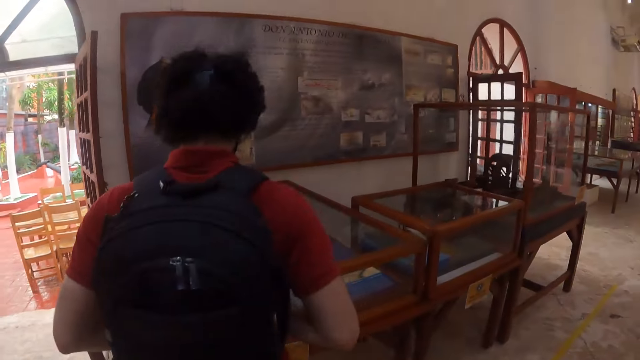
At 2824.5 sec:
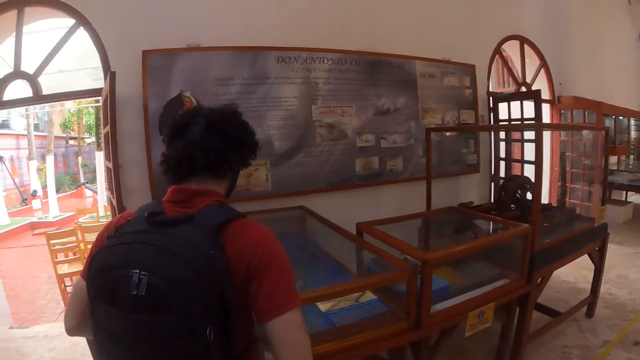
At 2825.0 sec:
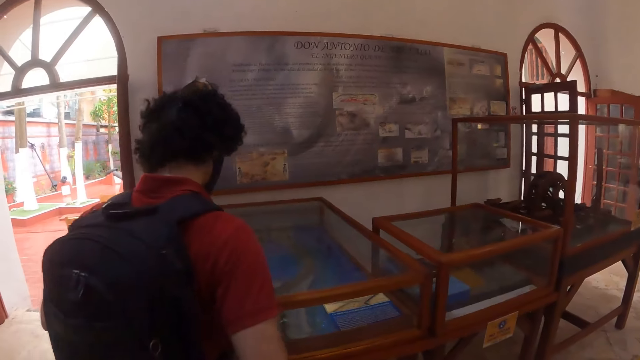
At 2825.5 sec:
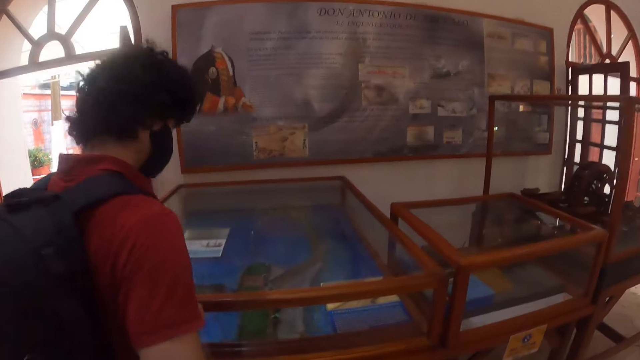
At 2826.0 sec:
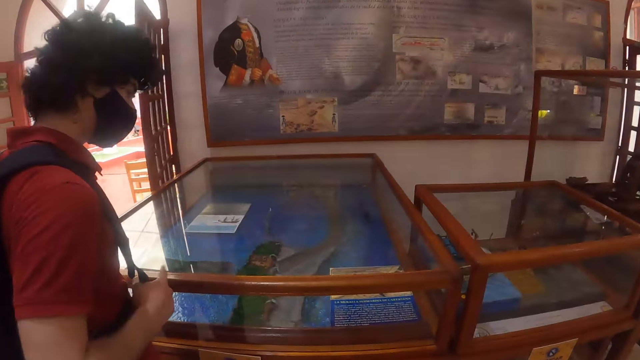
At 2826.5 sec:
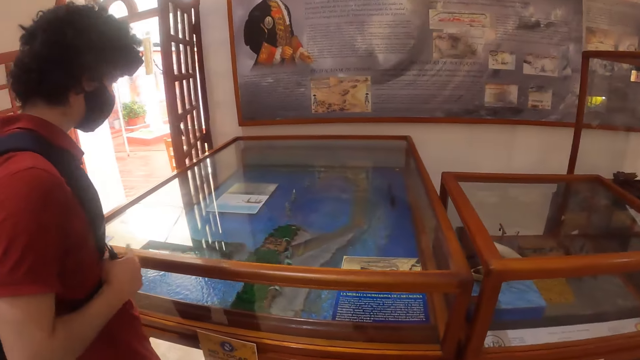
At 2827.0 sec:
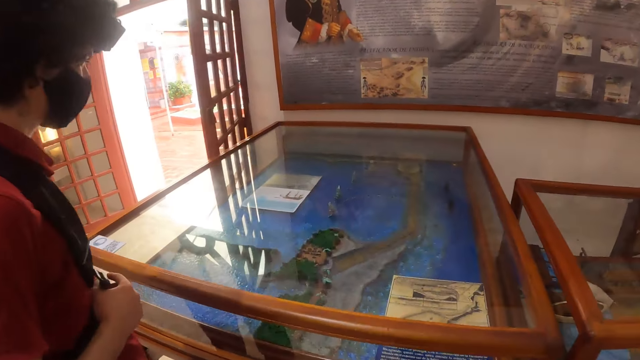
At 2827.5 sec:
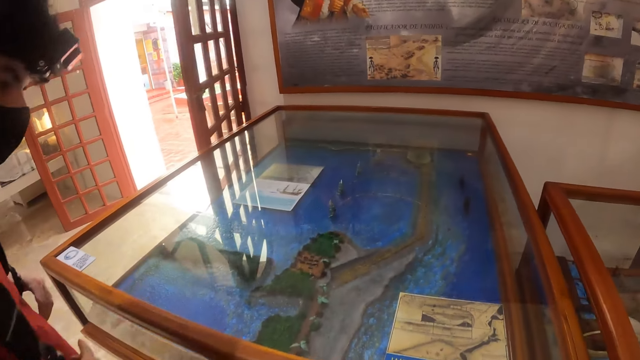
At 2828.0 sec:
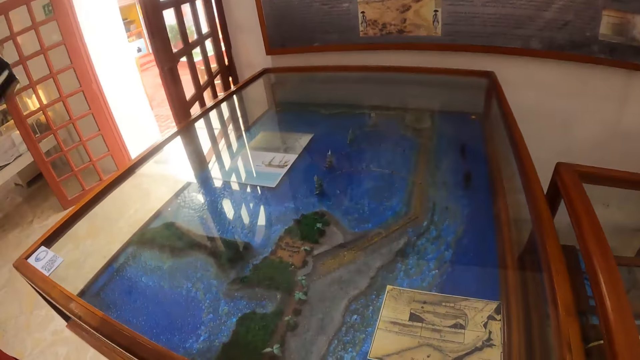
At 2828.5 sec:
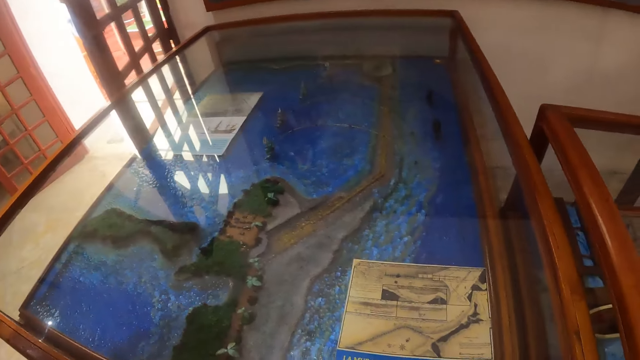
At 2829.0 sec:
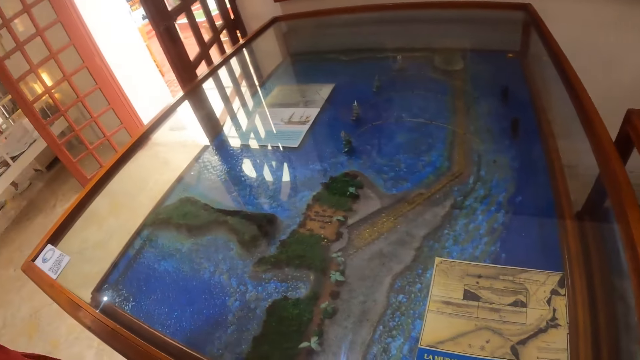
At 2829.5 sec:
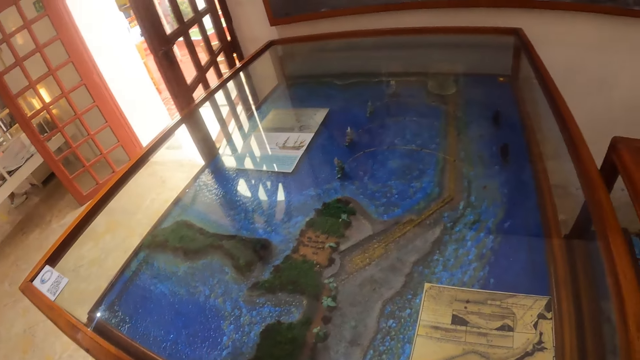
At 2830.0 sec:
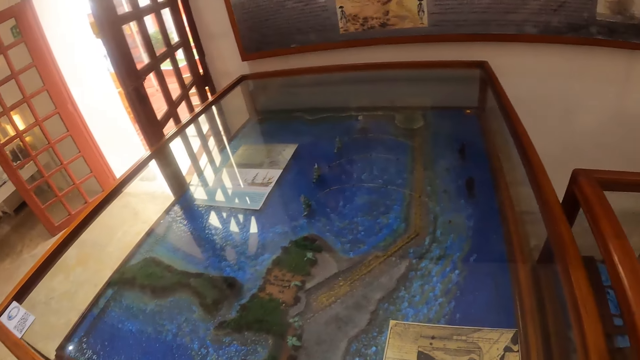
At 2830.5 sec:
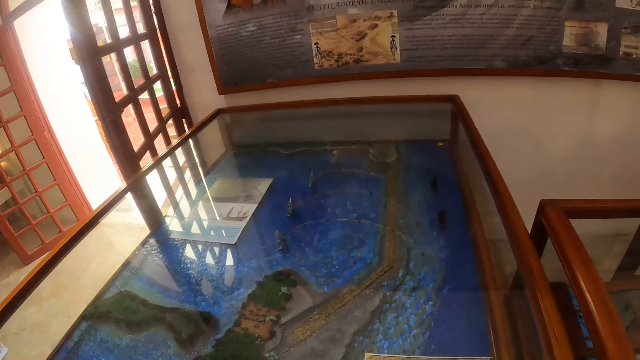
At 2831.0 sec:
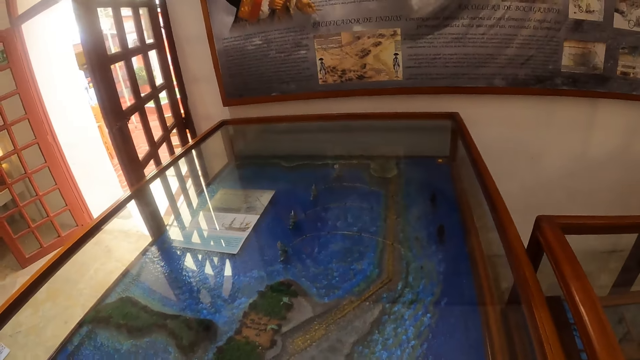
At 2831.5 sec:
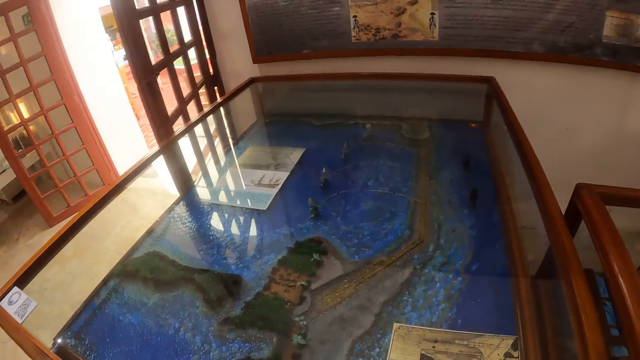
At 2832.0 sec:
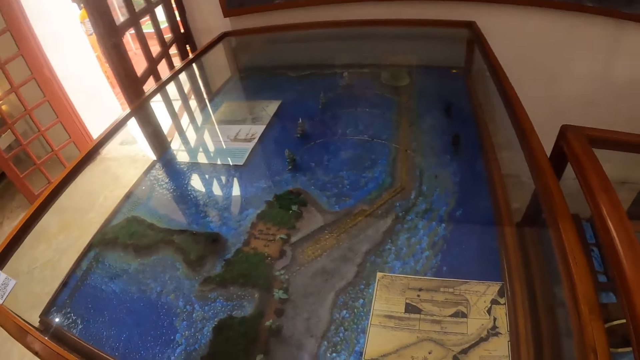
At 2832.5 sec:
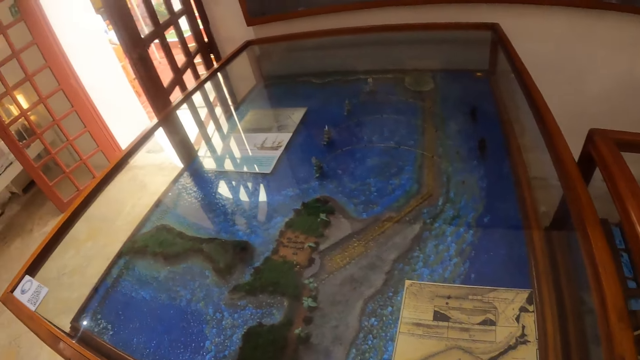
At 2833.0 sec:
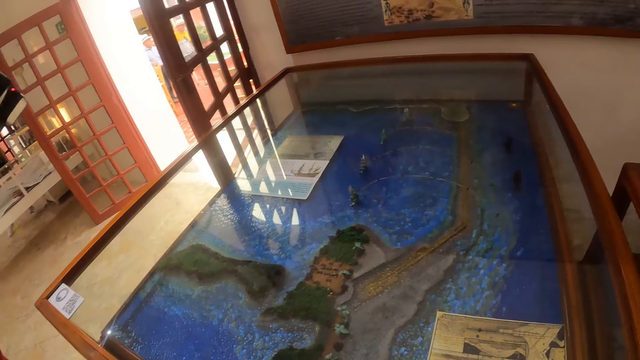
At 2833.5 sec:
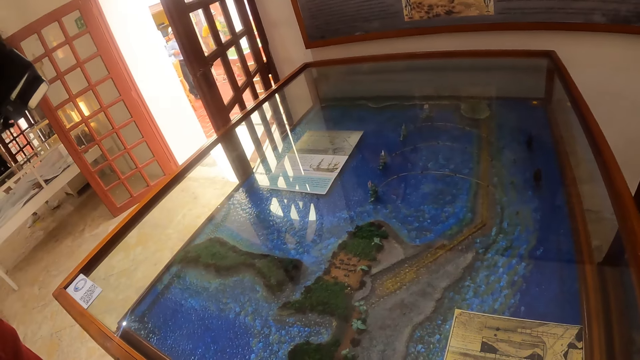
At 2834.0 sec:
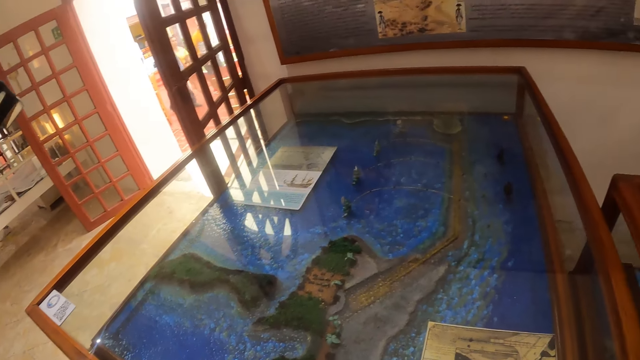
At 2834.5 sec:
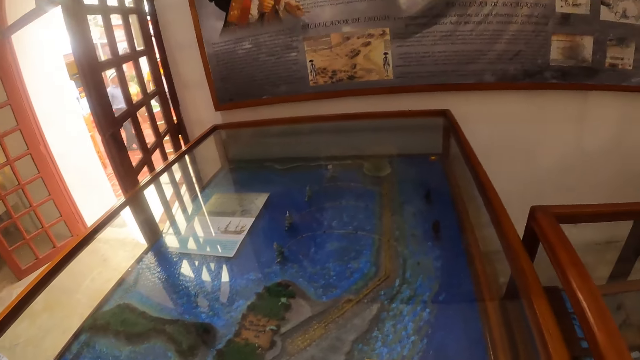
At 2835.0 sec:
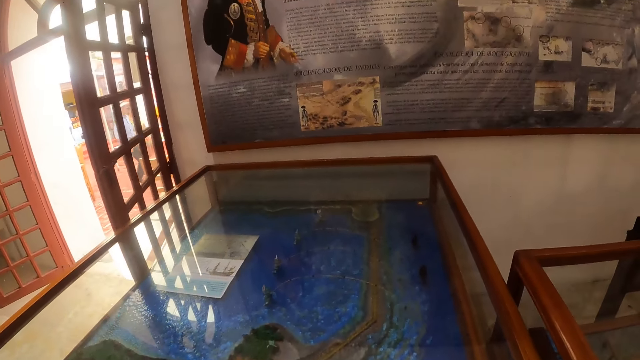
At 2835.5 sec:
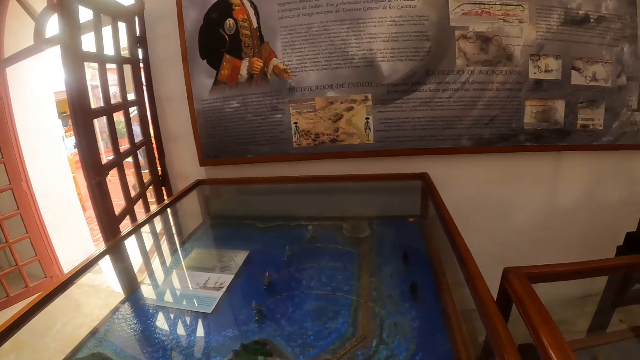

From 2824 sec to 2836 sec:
The camera wearer looks at the picture at the table. They look around.

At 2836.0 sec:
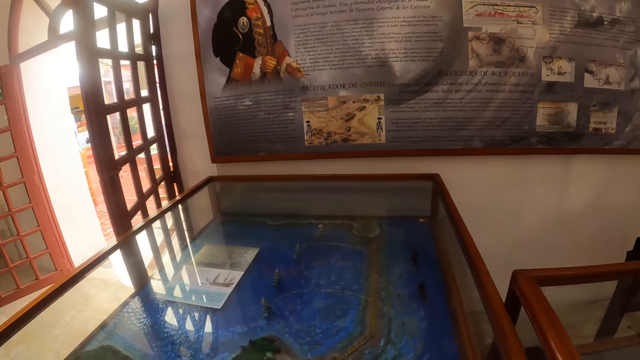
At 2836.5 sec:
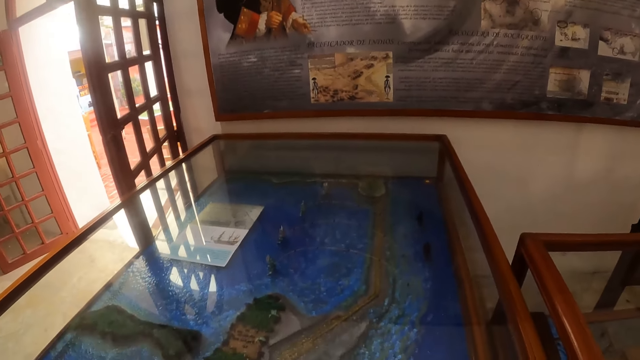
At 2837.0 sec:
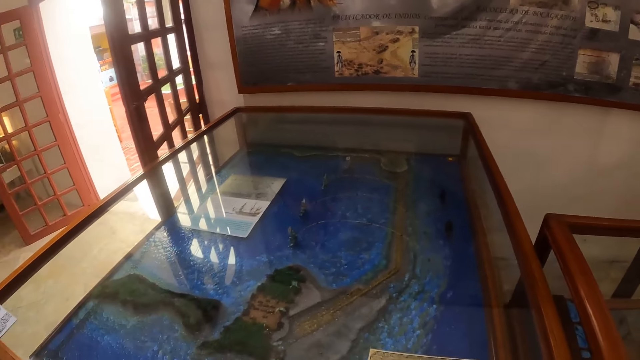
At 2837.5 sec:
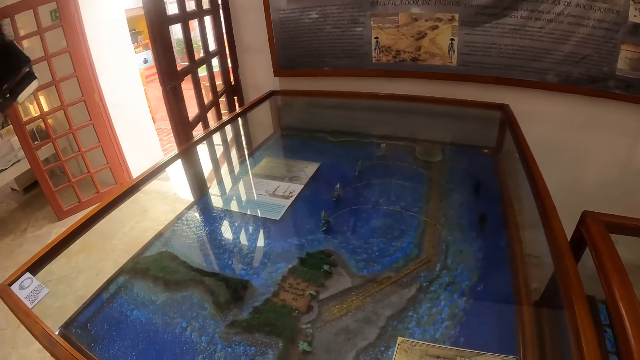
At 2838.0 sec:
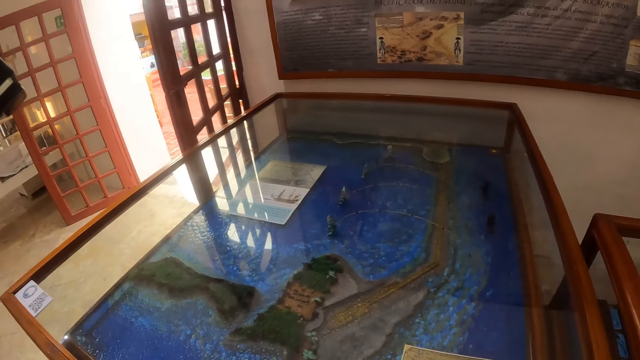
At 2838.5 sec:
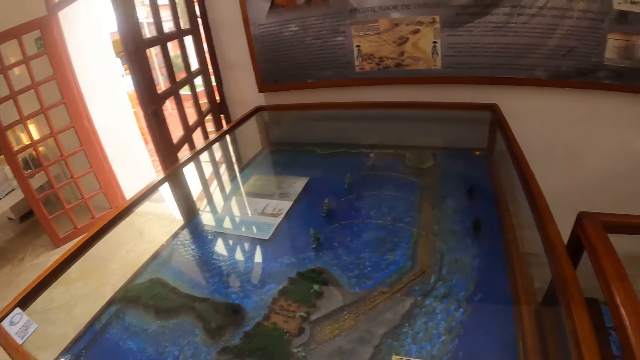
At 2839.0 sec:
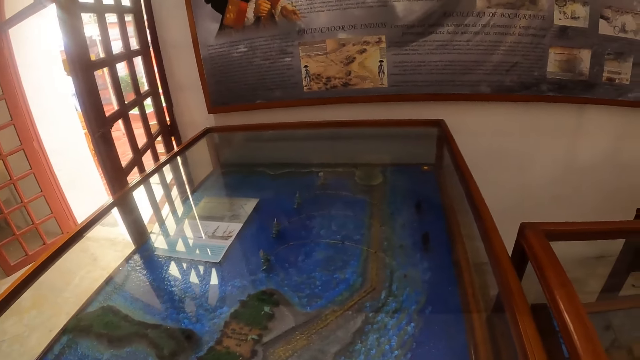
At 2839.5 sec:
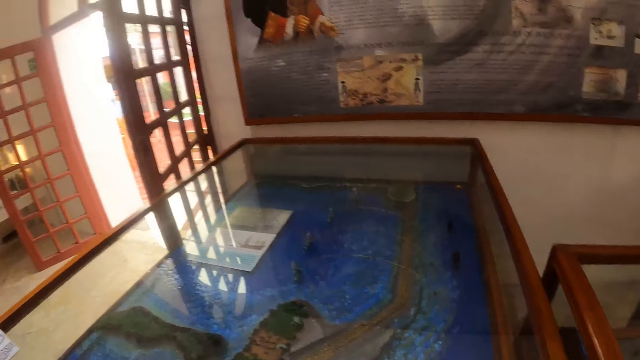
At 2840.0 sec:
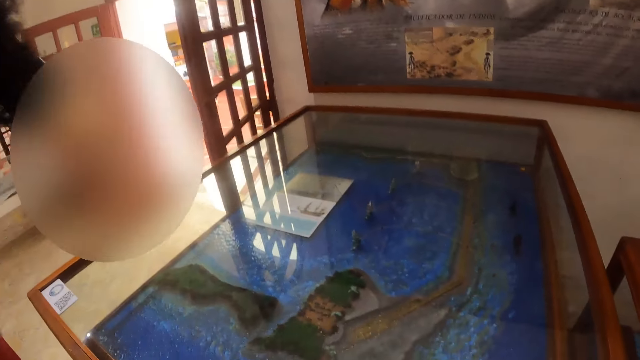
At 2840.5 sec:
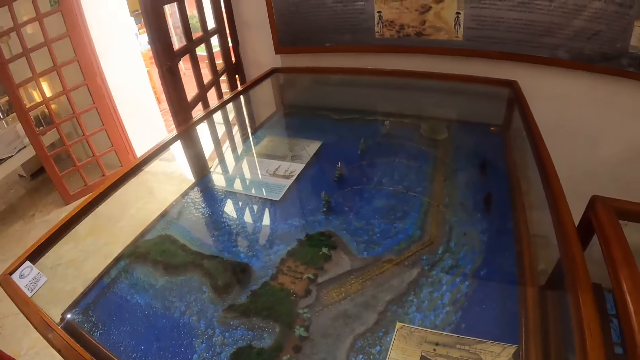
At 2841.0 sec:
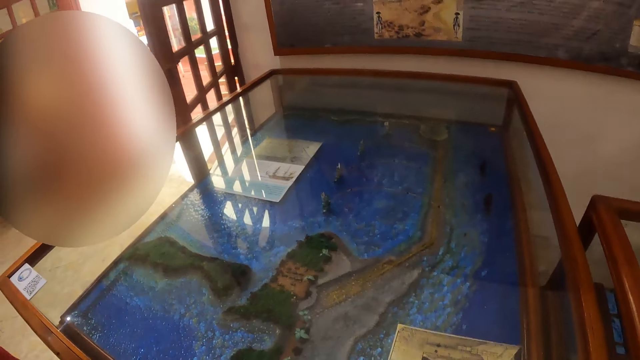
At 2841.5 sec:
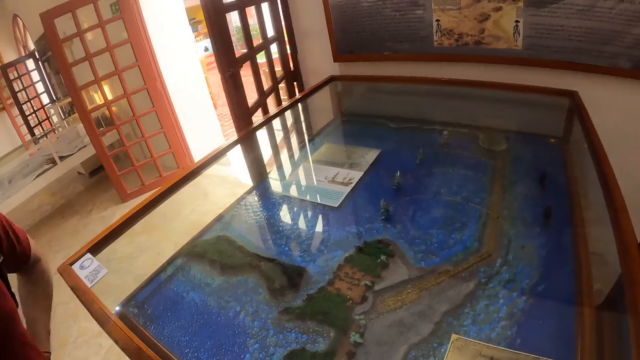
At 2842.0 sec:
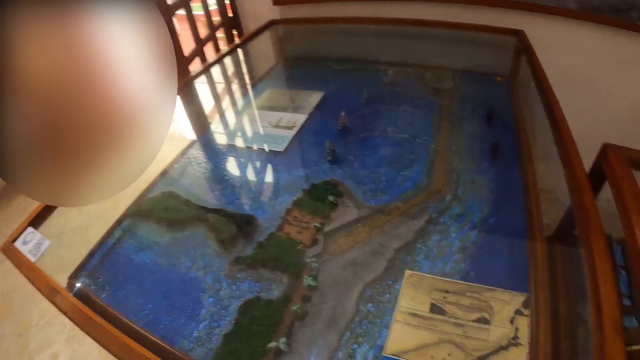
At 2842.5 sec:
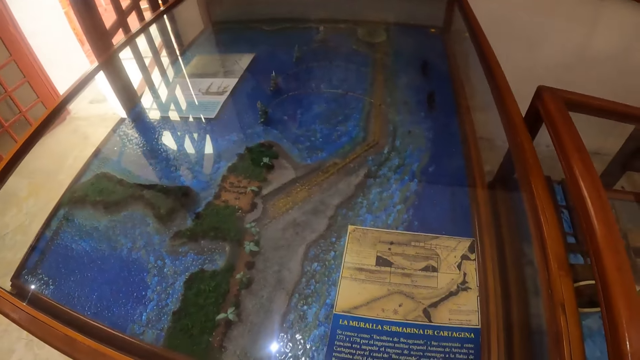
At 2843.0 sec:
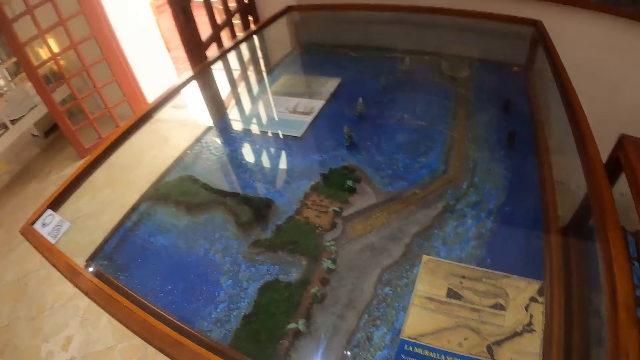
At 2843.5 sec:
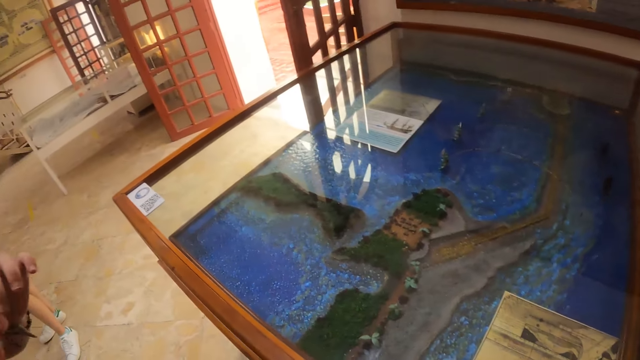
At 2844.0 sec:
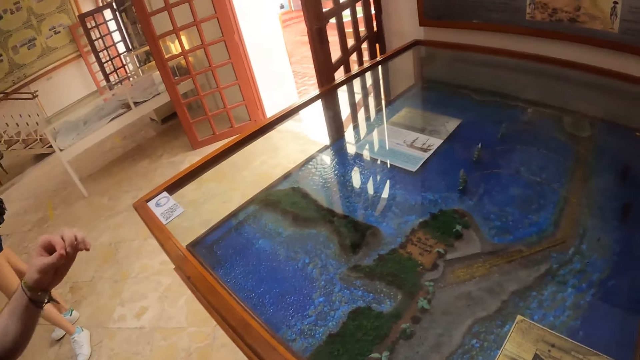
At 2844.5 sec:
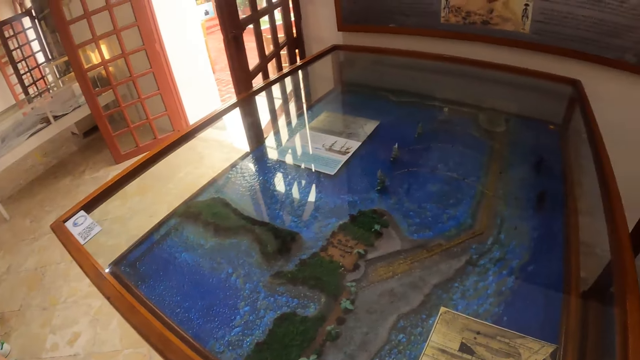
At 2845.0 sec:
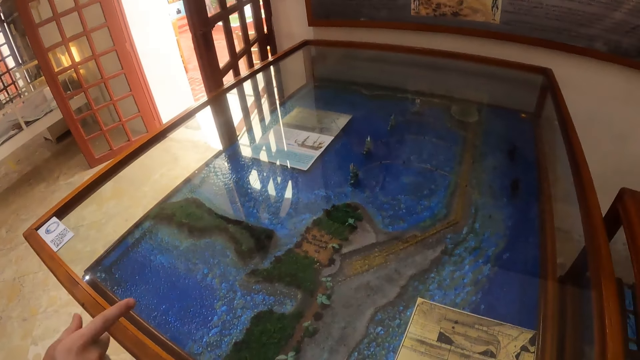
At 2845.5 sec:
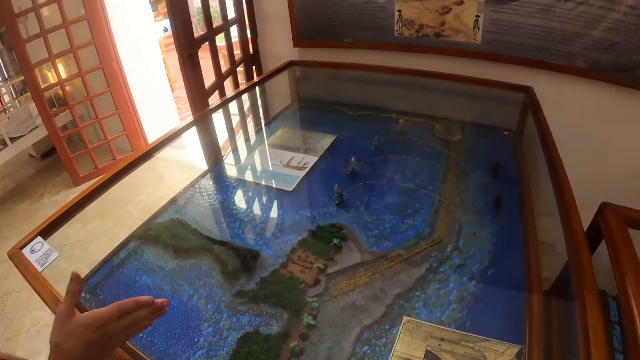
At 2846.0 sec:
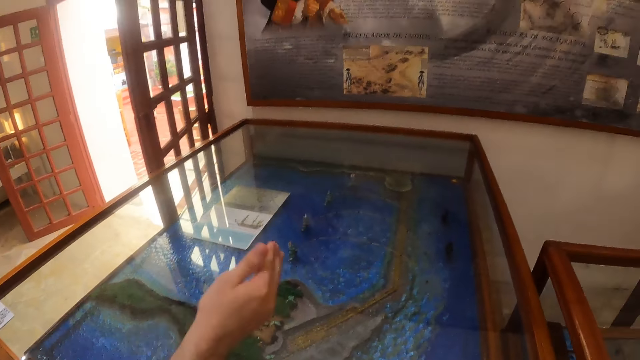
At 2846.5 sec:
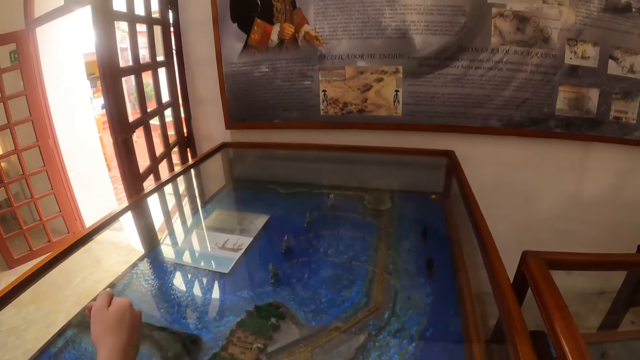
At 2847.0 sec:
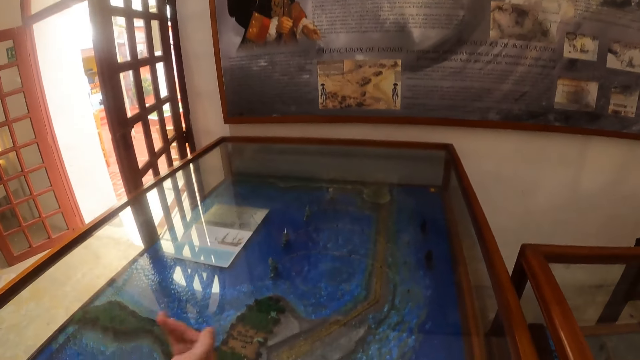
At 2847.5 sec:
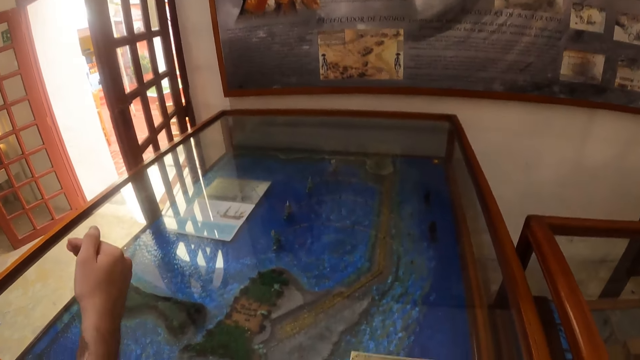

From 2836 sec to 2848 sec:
A man lifts up the hand.
